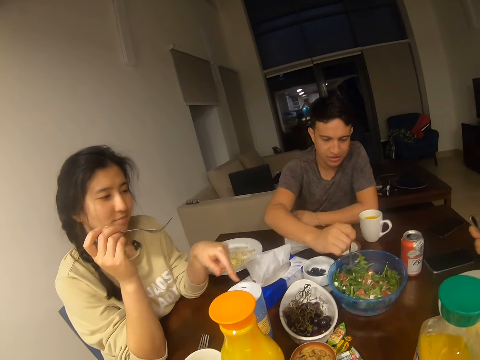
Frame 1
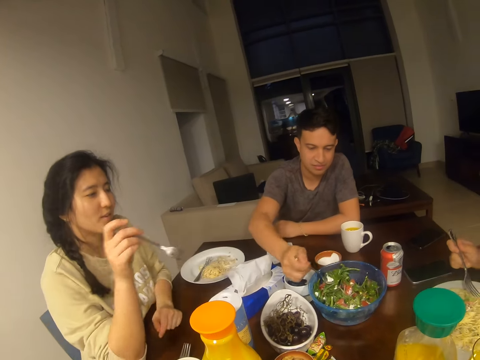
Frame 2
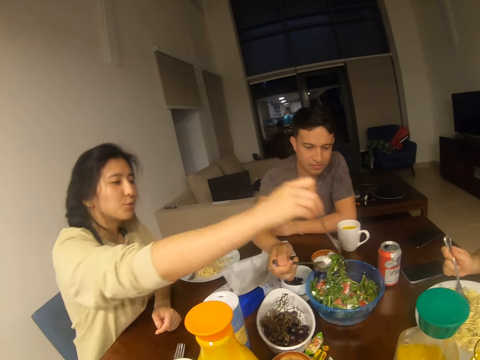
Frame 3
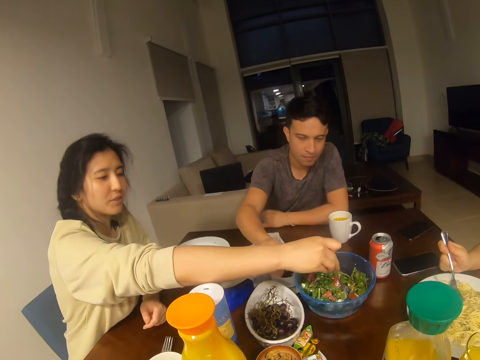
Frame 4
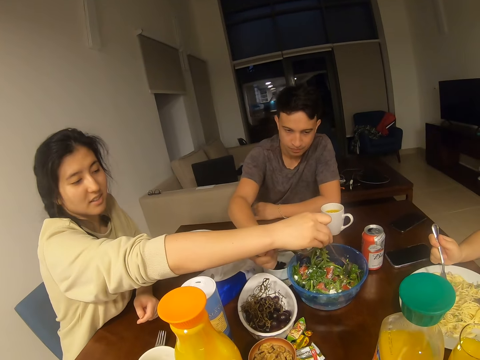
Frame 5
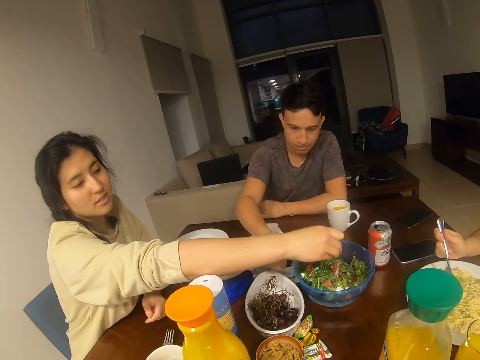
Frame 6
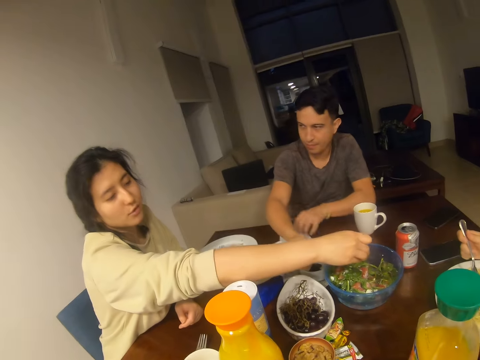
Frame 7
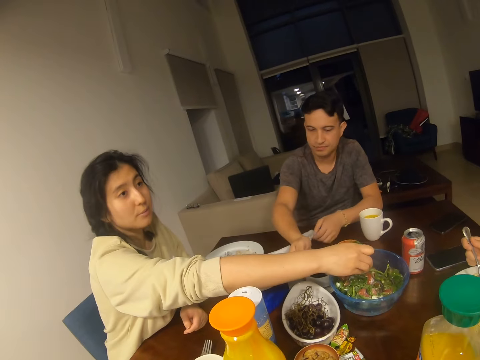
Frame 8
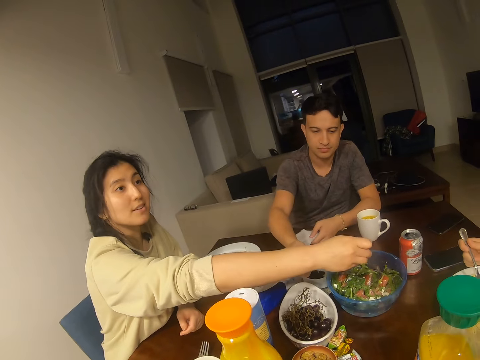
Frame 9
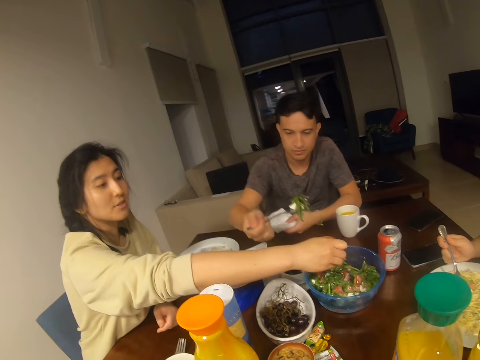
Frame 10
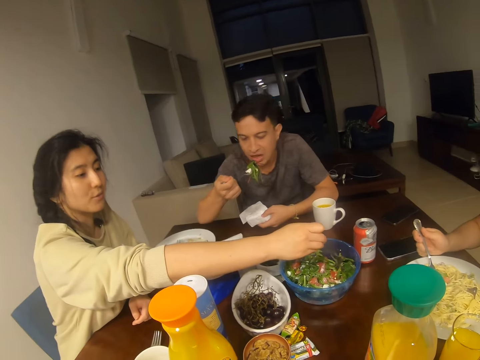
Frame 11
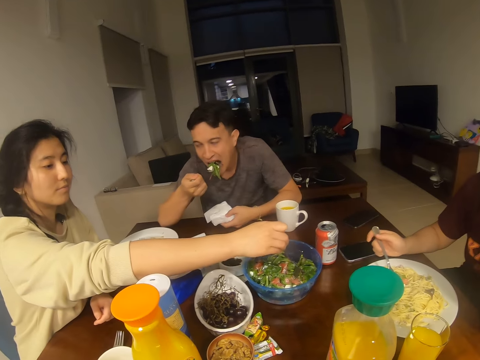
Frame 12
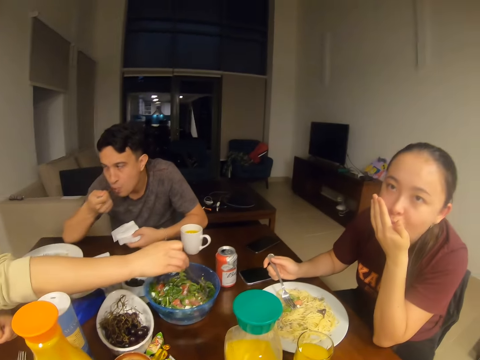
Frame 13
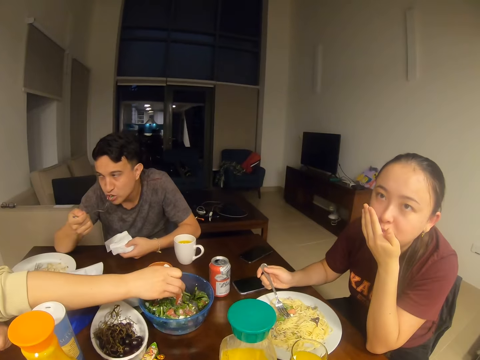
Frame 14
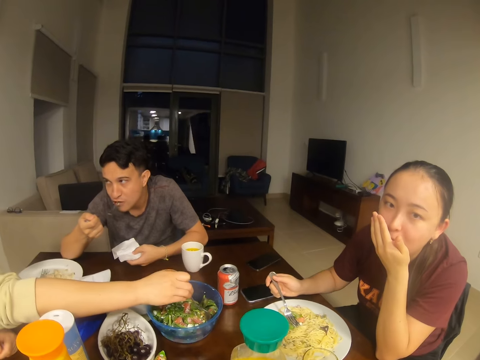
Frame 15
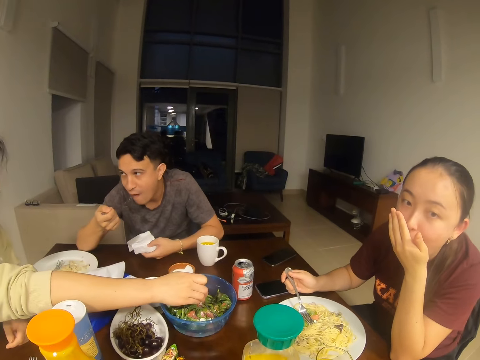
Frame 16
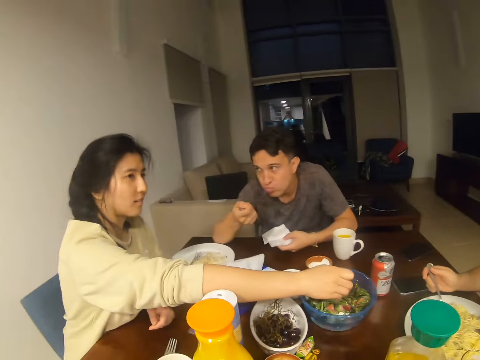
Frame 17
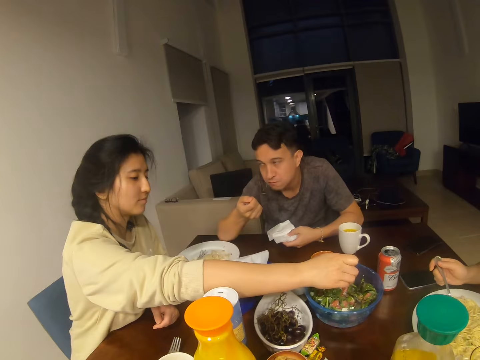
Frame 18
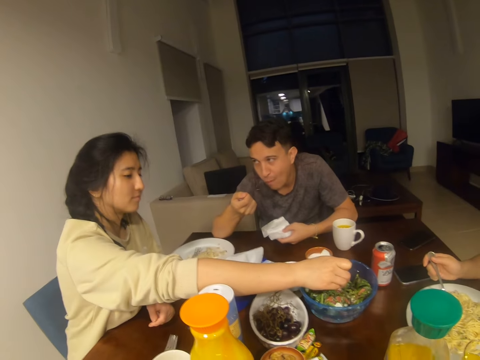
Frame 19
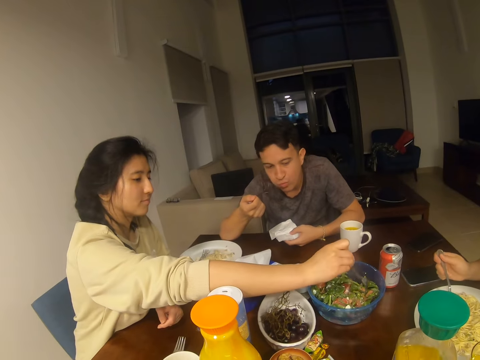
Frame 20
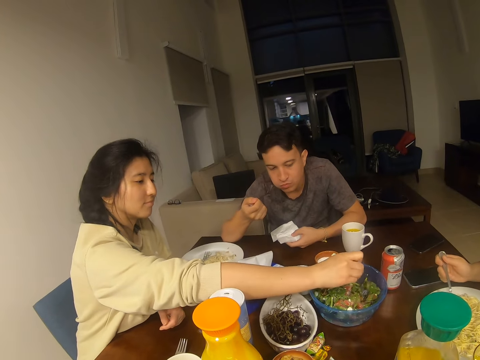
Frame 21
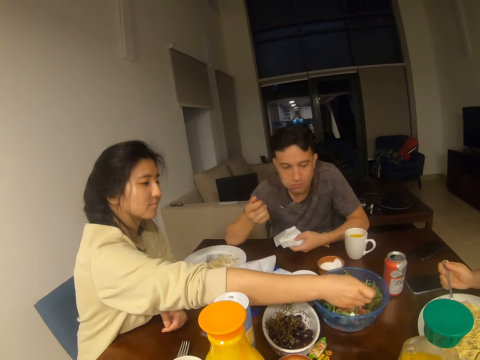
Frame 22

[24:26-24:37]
A woman picks salad from a bowl. The woman dialogues with another woman. A man eats. The man puts salad in the mouth. The camera wearer dialogues with the other woman.

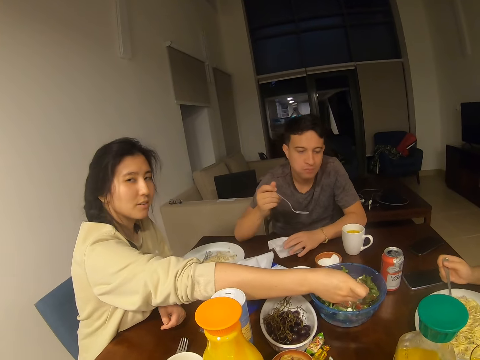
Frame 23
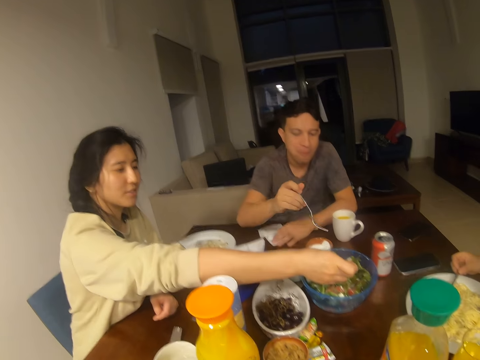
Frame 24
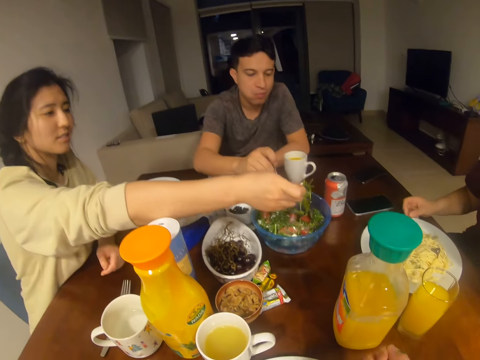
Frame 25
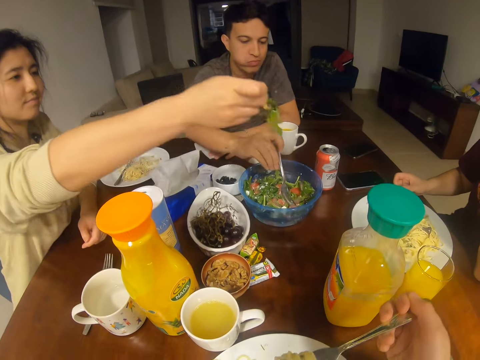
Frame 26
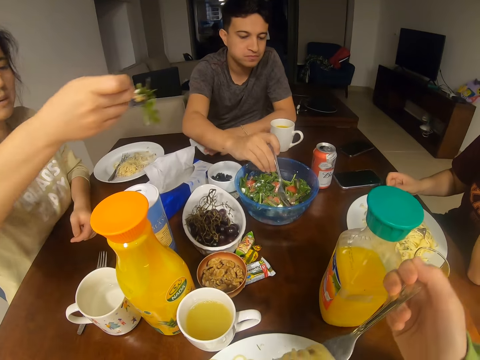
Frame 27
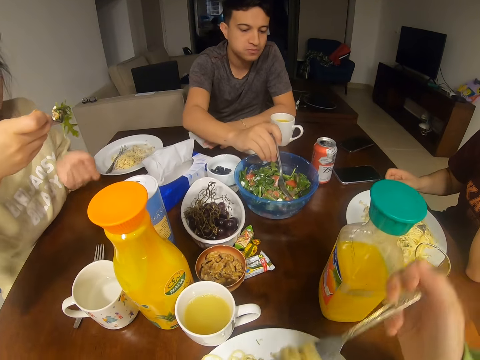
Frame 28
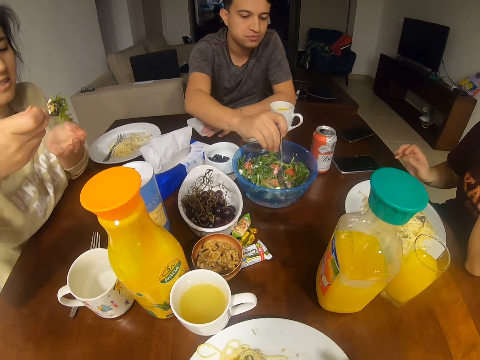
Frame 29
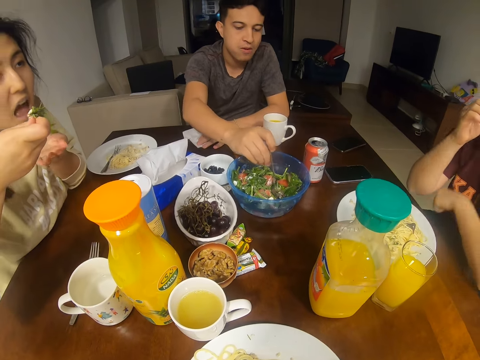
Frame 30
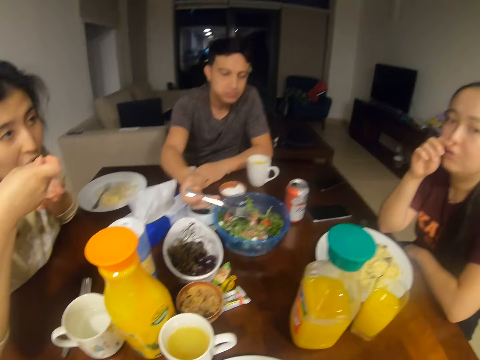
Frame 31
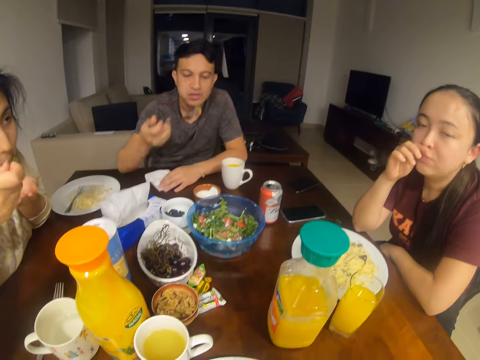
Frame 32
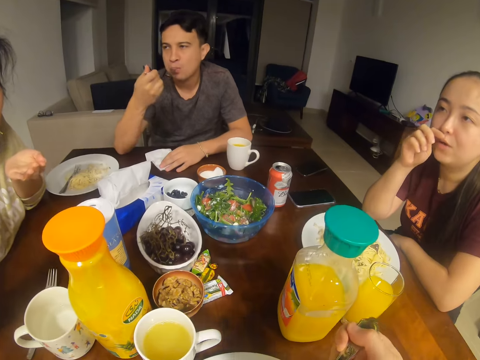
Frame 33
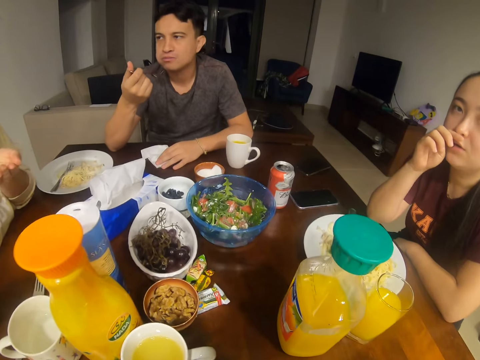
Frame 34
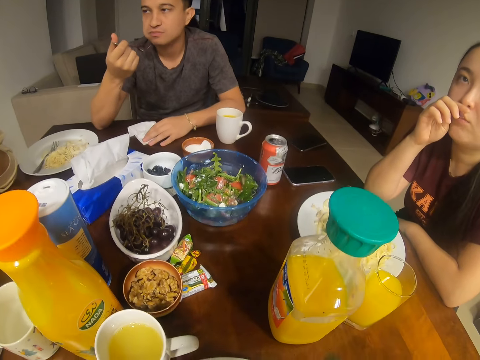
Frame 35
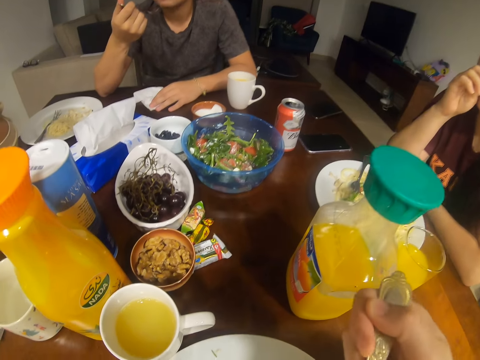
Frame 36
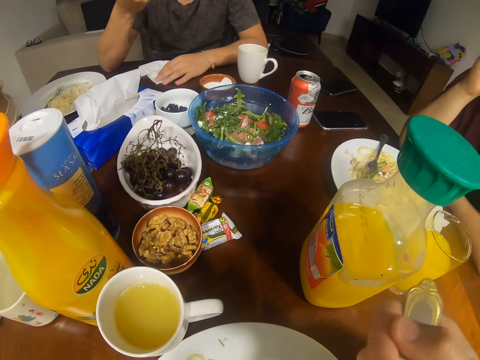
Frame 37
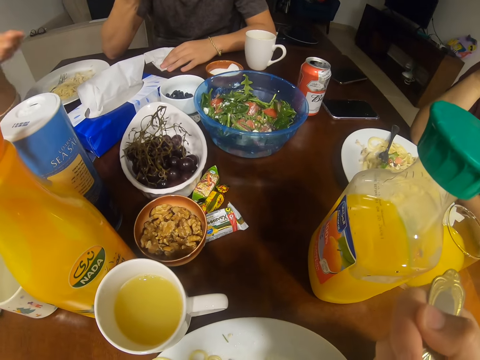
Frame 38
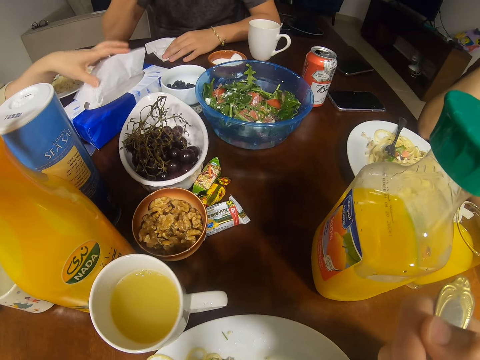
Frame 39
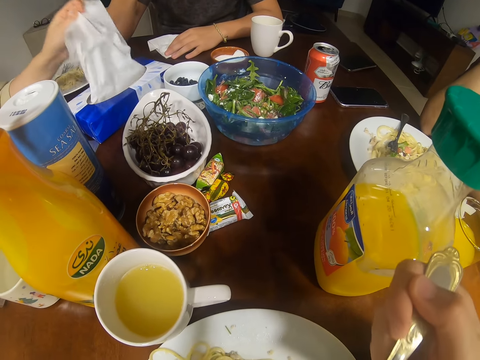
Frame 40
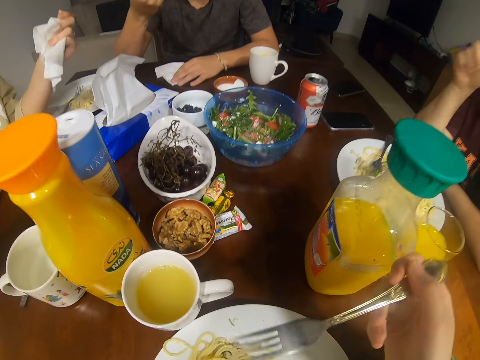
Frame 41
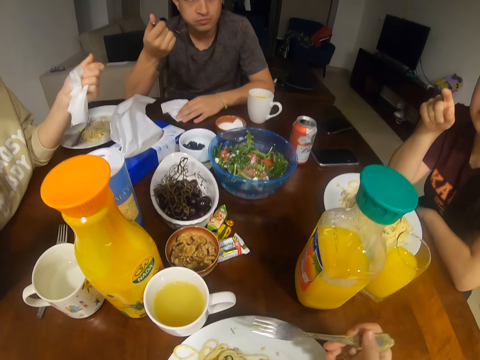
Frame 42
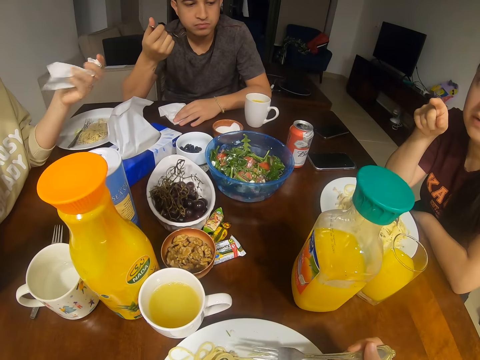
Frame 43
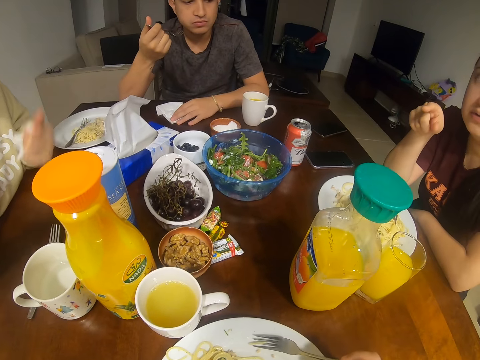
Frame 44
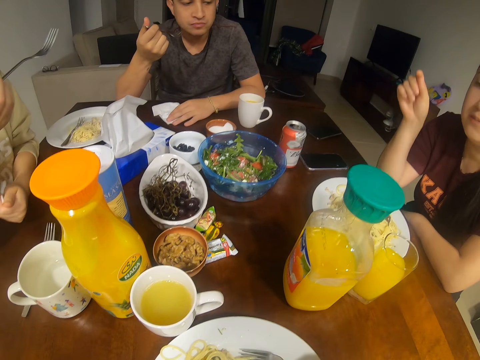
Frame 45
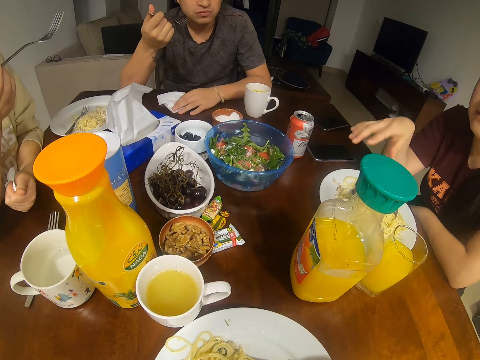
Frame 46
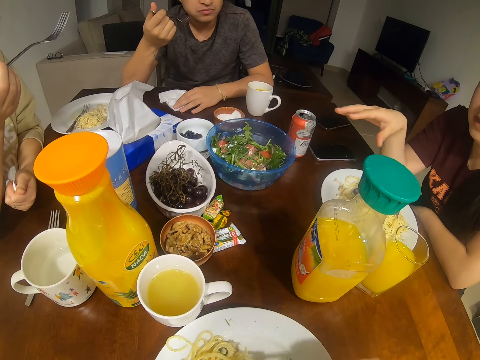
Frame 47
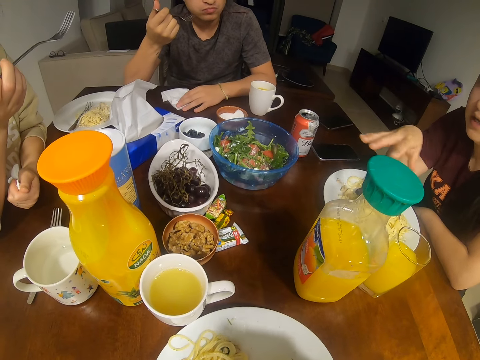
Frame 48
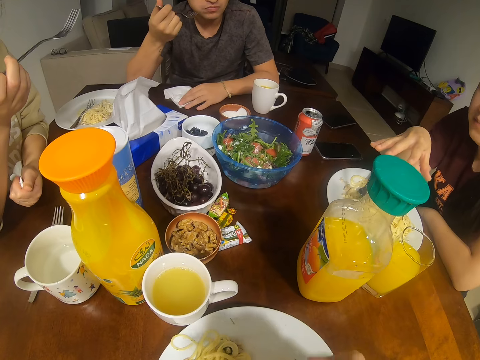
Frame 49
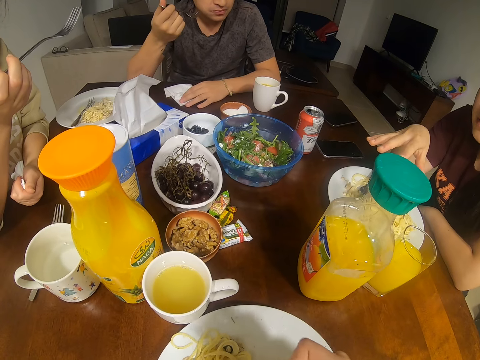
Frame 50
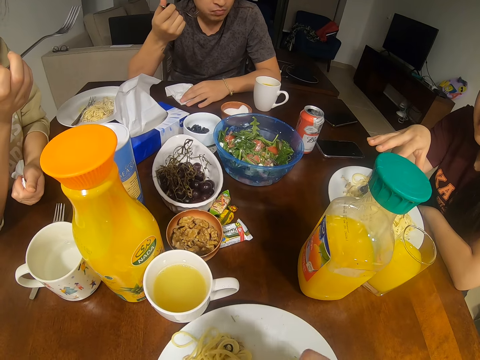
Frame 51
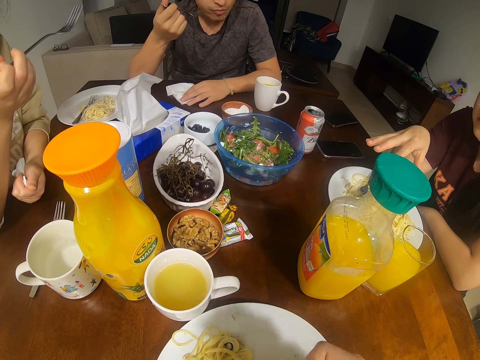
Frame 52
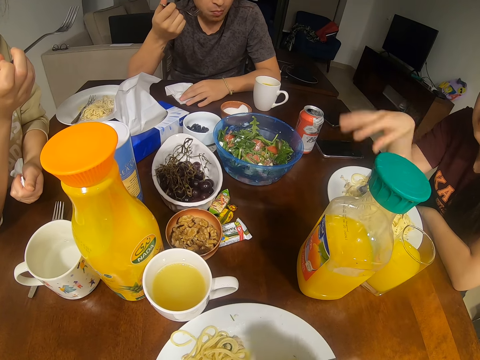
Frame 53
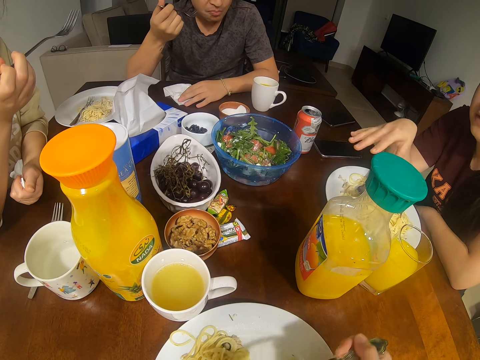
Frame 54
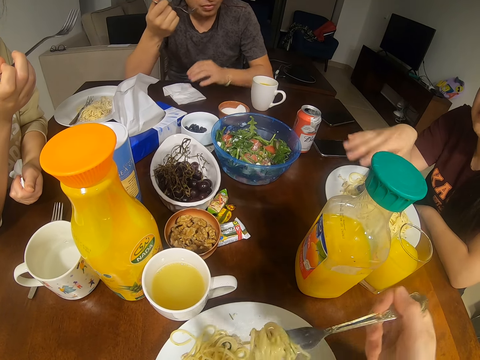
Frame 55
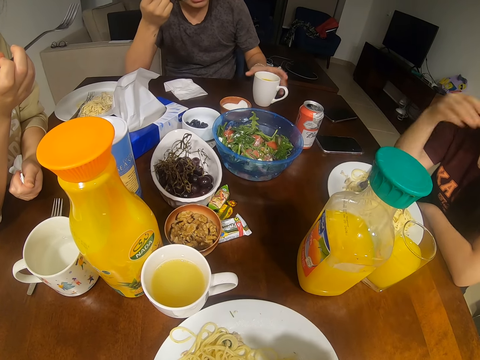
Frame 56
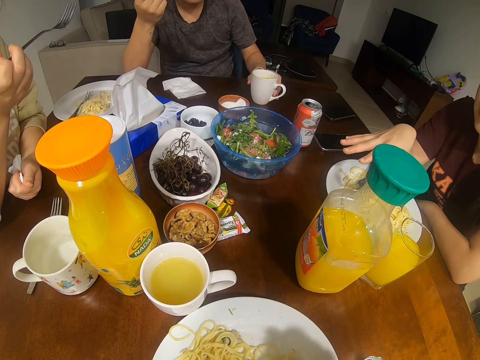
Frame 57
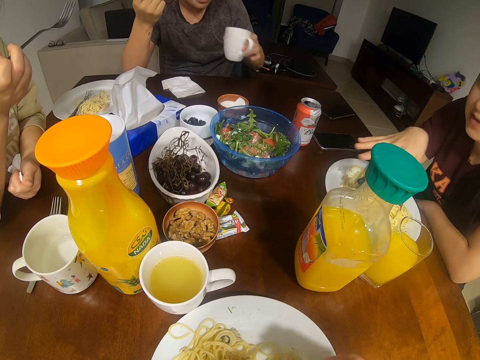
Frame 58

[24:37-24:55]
A man picks salad from a bowl. A woman eats. The woman picks salad from a bowl. The man picks salad from the bowl. The man eats. The woman picks up a serviette. The camera wearer eats. Another woman converses with the man, the camera wearer and the first woman. The camera wearer dialogues with the other woman. The man picks up a cup of juice.
